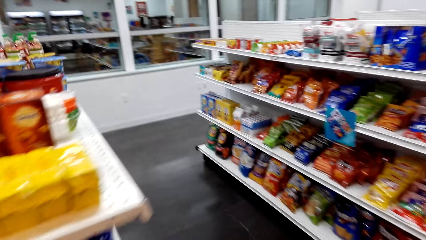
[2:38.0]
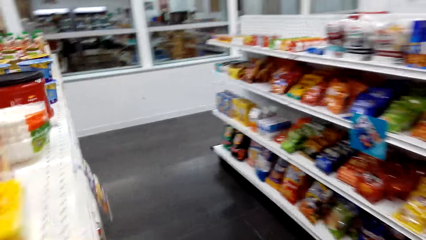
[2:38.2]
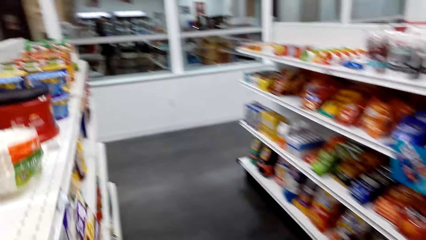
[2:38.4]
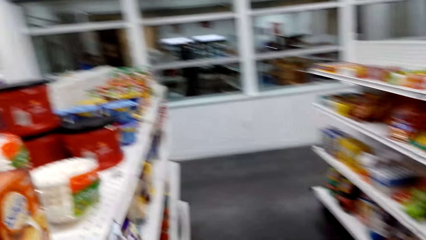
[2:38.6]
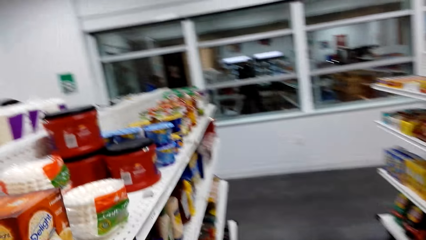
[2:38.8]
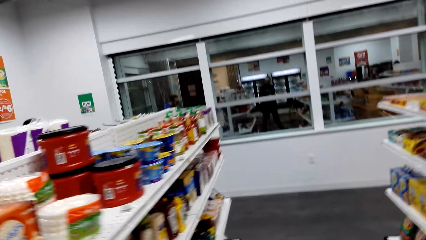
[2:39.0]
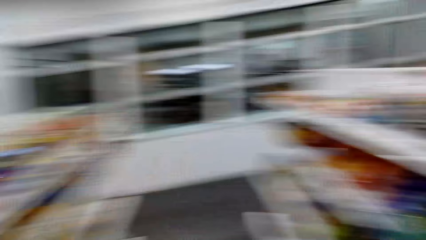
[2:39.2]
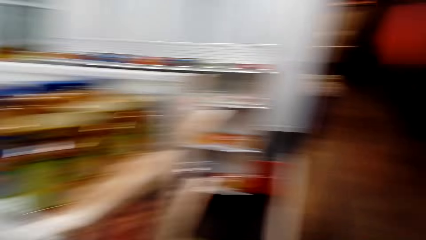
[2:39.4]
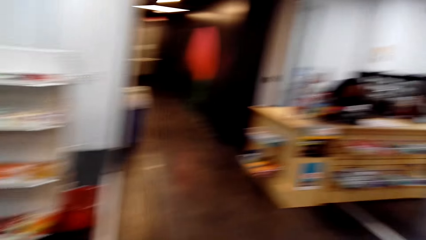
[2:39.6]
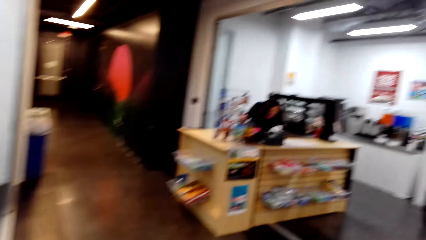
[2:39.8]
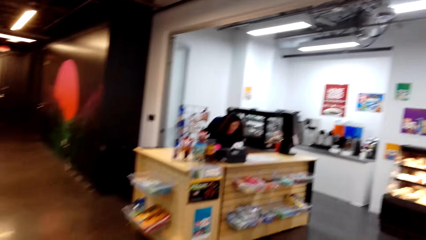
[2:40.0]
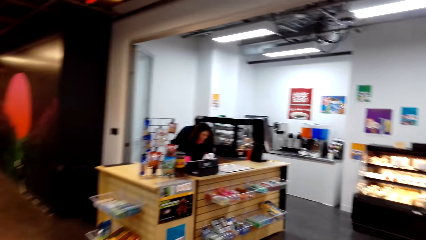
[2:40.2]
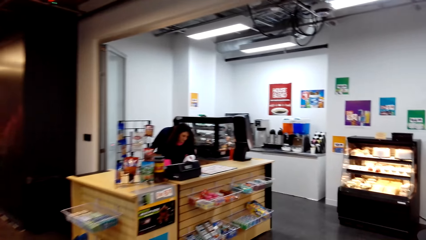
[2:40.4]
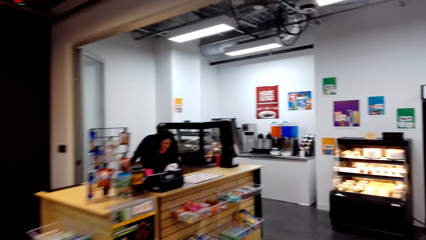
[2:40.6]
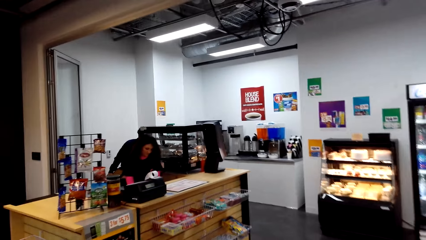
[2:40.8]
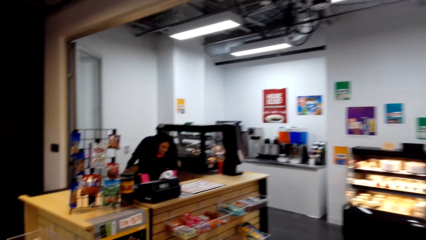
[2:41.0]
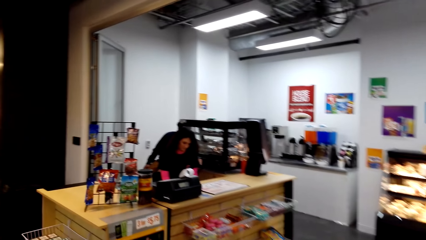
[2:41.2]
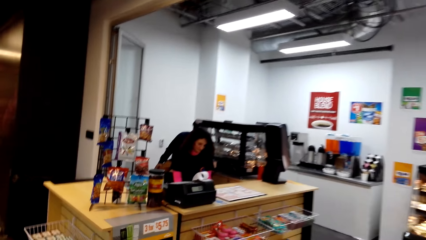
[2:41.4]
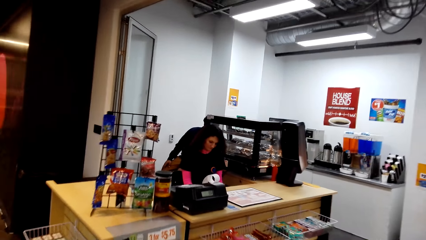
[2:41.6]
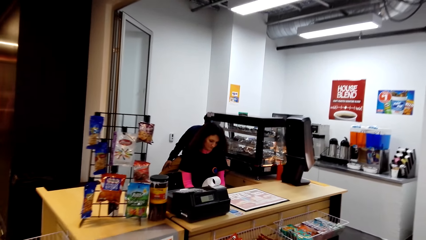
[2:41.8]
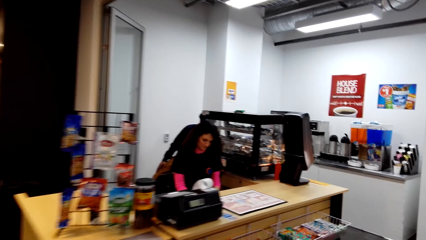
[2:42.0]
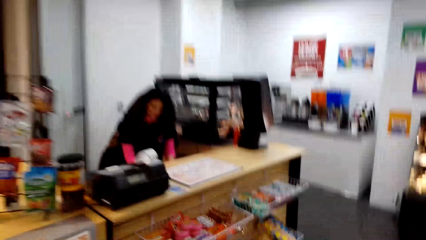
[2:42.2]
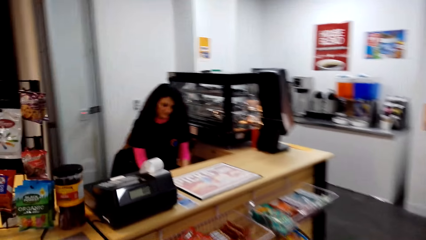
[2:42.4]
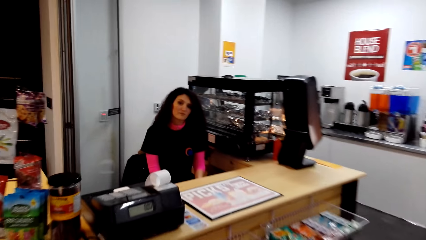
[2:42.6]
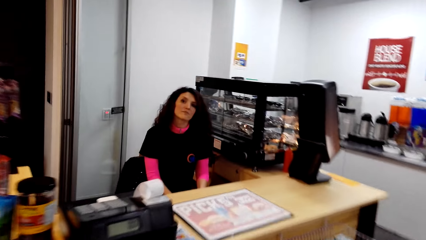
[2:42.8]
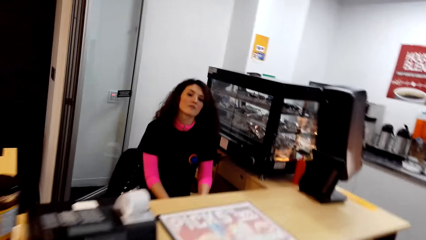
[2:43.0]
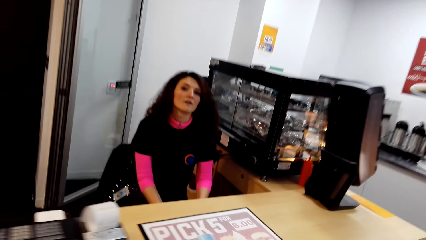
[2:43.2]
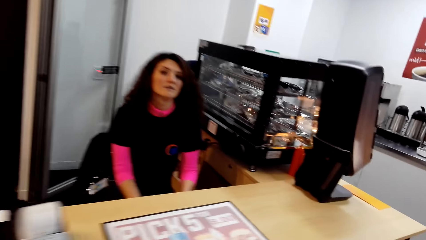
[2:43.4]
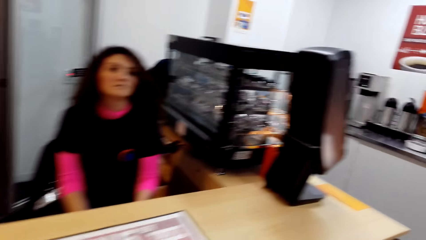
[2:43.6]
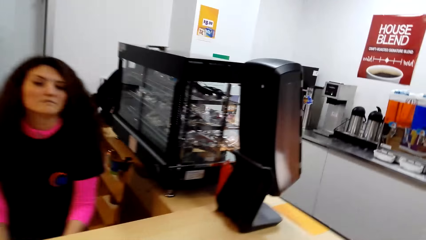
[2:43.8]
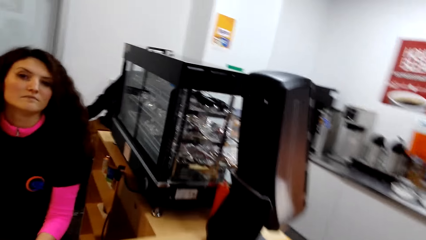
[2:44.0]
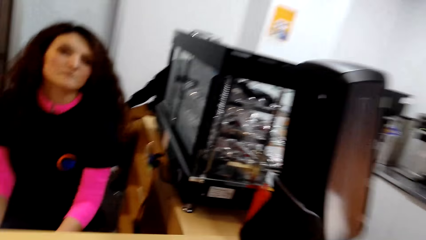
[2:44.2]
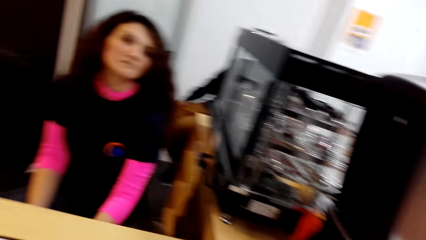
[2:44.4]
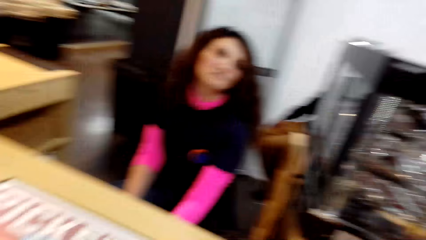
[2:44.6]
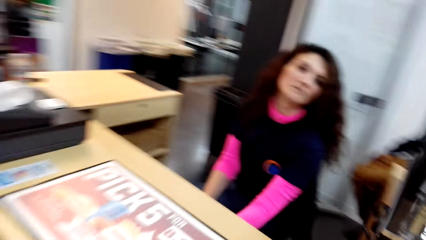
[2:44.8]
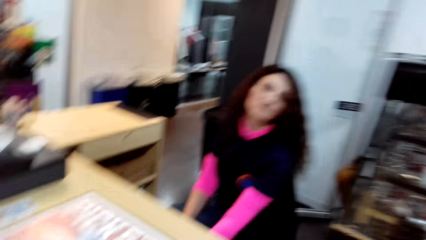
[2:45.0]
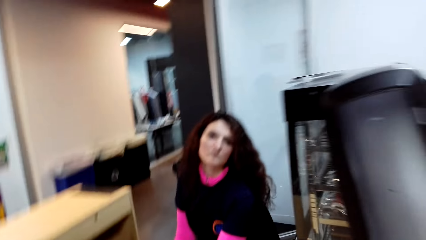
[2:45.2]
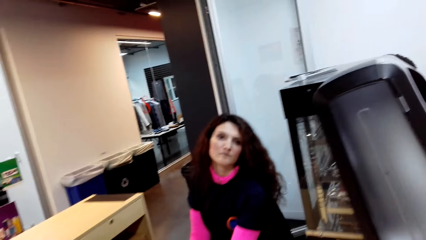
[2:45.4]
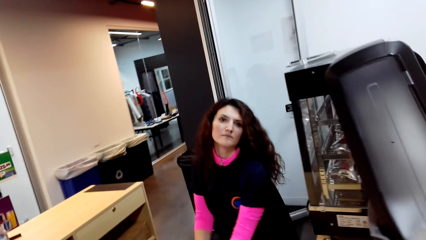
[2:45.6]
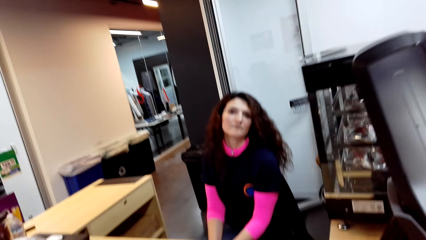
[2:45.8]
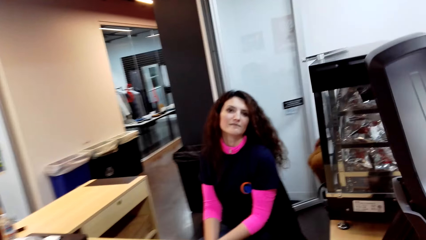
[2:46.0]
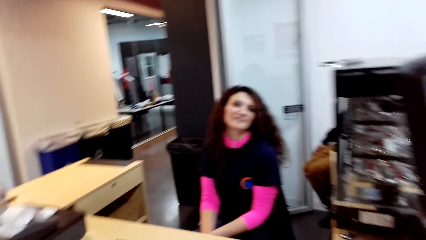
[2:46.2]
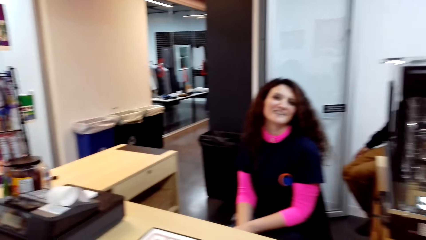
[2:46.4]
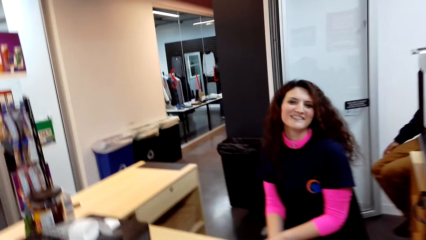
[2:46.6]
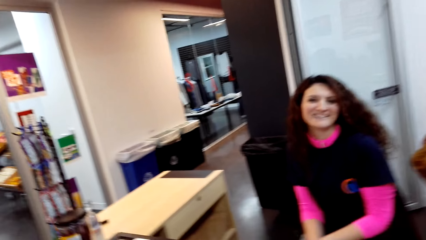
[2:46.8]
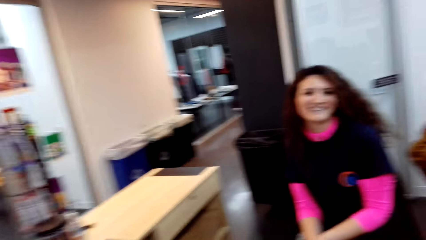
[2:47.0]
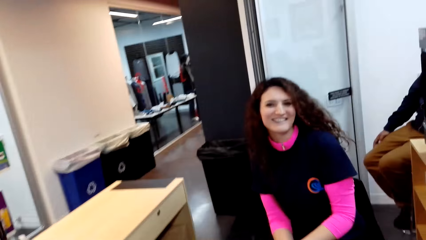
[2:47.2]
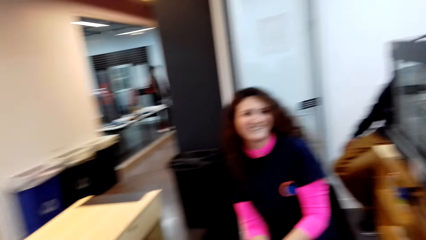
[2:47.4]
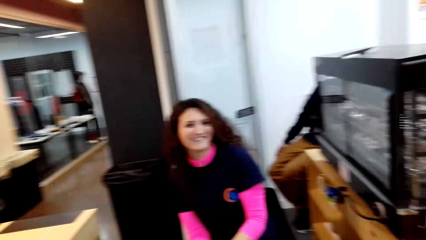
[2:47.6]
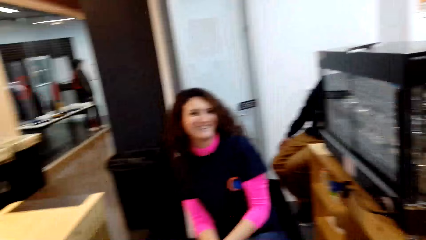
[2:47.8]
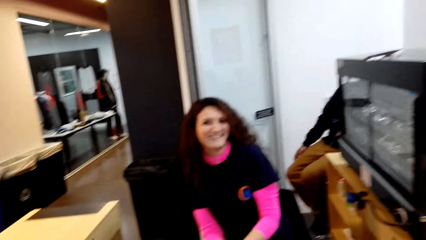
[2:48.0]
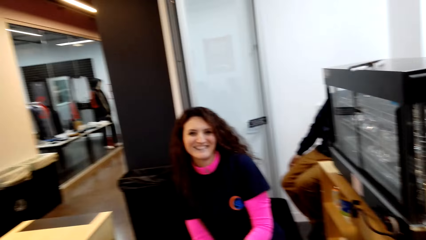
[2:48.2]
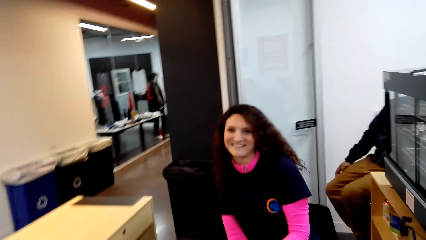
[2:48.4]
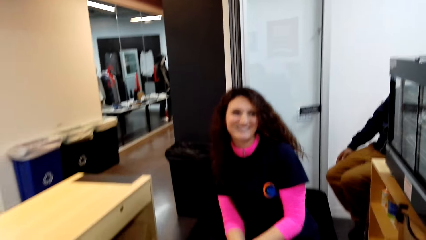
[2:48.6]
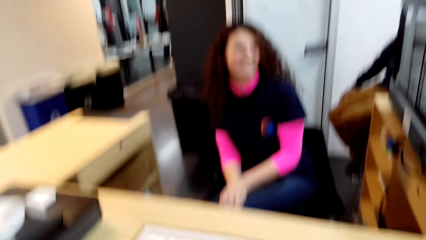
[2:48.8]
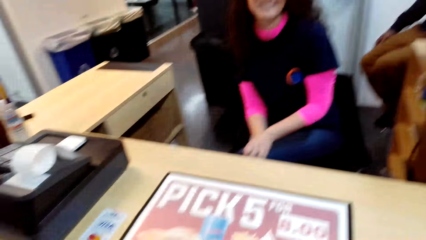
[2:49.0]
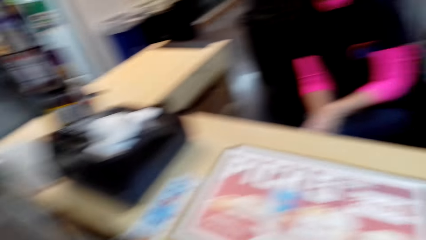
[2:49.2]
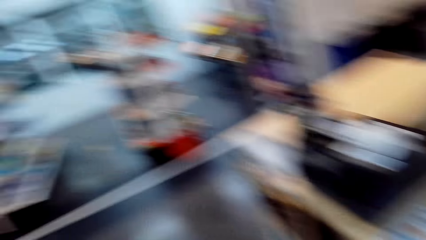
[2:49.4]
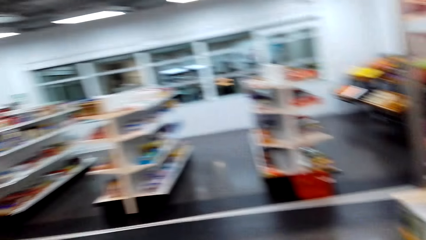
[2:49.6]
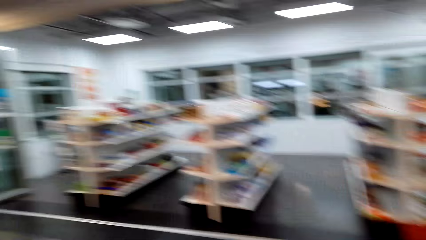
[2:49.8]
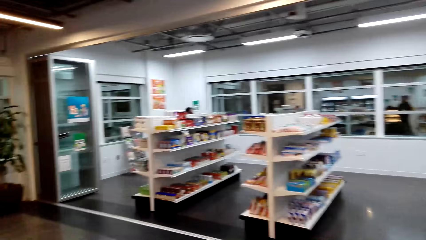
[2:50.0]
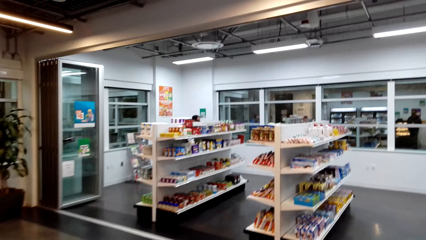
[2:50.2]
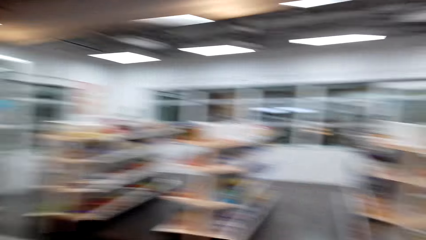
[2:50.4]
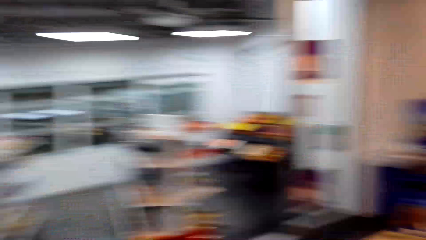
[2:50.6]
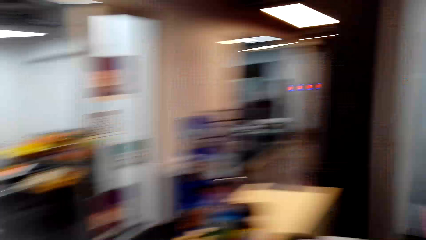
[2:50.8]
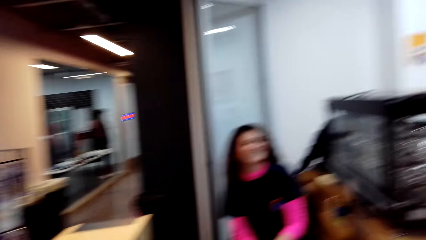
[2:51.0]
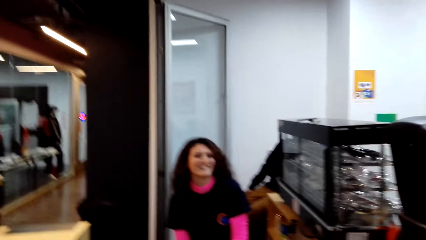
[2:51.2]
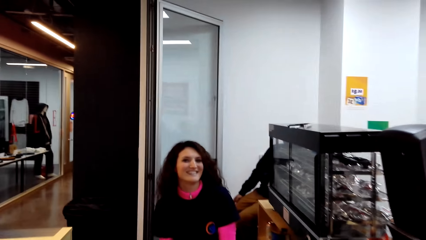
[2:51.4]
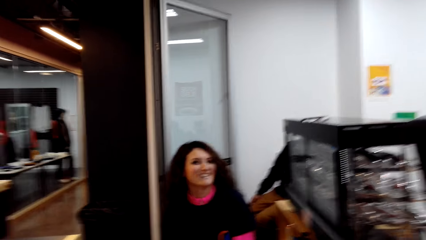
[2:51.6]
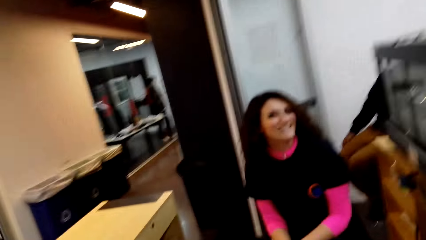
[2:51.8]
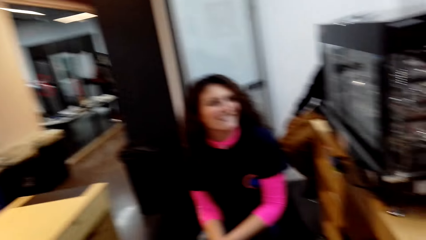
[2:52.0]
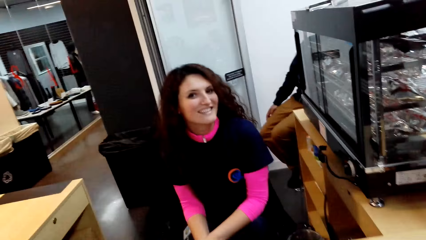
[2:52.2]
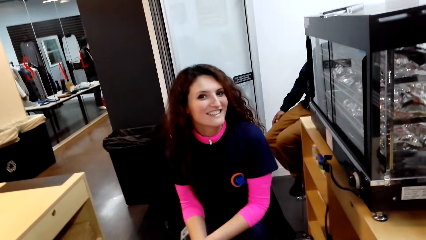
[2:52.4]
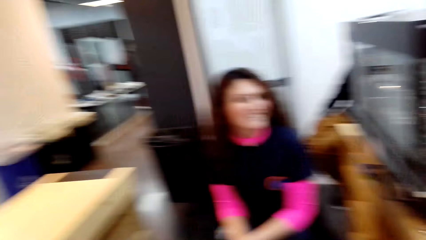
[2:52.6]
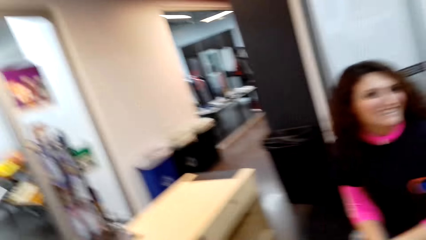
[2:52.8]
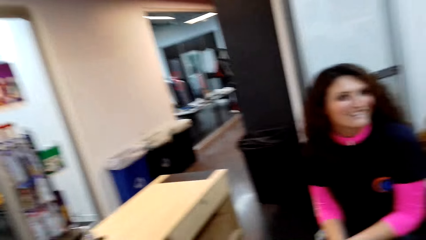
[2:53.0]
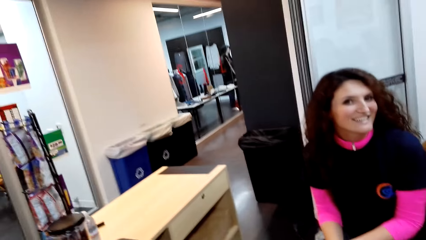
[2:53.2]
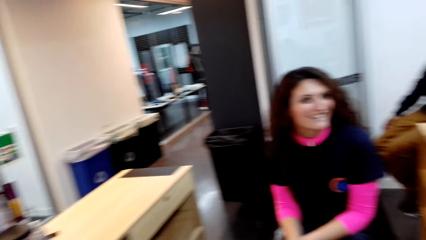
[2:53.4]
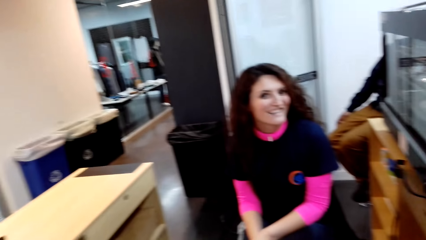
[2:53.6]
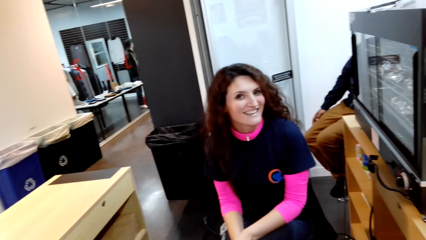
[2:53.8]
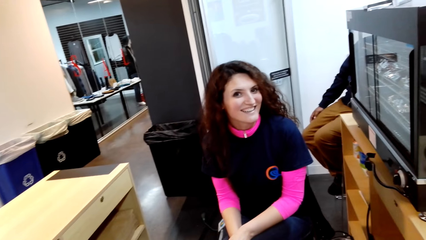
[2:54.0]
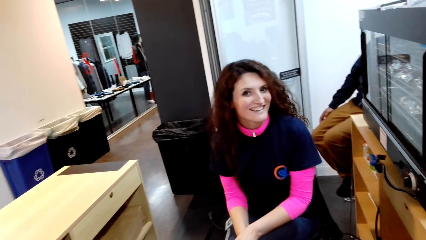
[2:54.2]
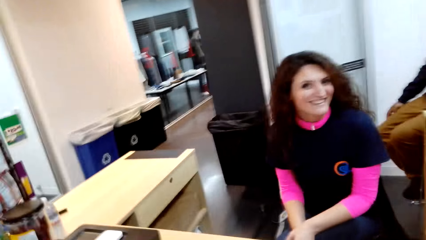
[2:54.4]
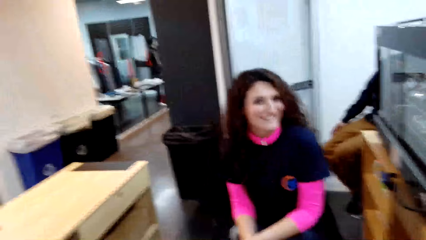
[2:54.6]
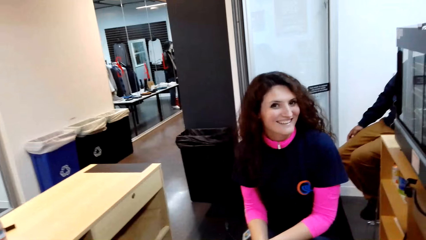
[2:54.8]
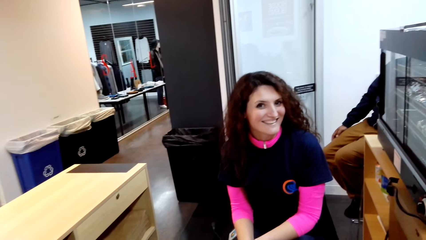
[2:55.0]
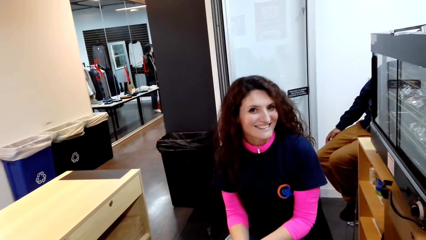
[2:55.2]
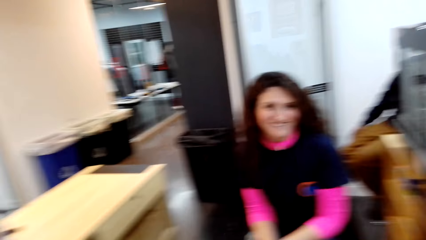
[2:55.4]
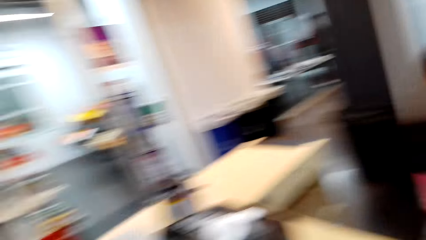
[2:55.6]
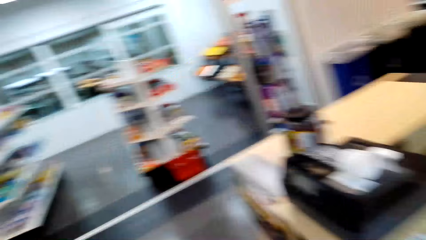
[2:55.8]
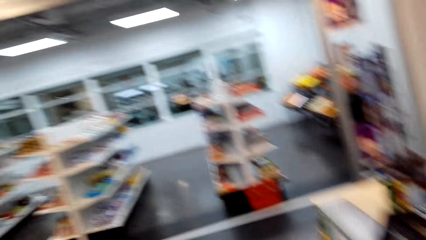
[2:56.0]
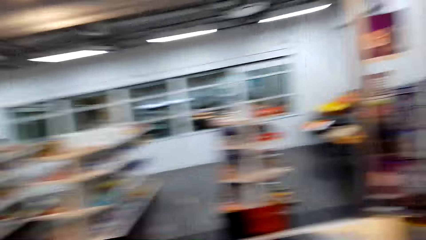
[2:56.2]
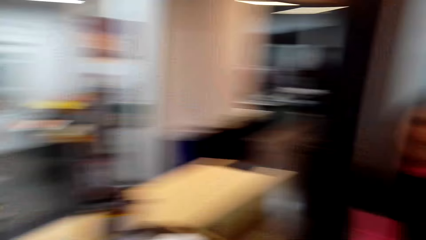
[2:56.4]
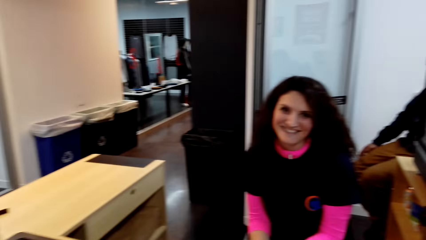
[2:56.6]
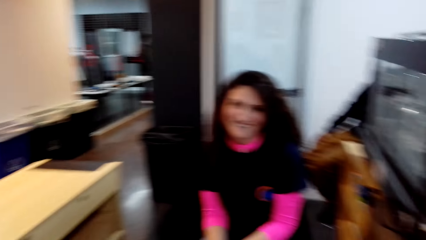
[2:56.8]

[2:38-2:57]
The camera wearer walks around. They talk with the lady or cashier at the counter. They look around. They talk to the cashier.
